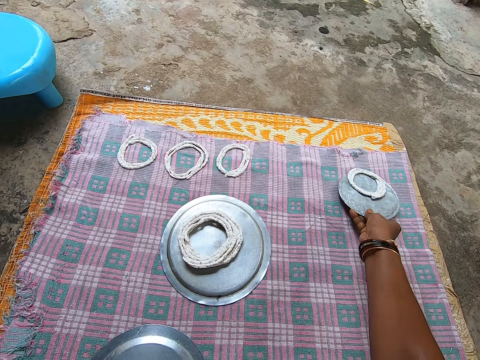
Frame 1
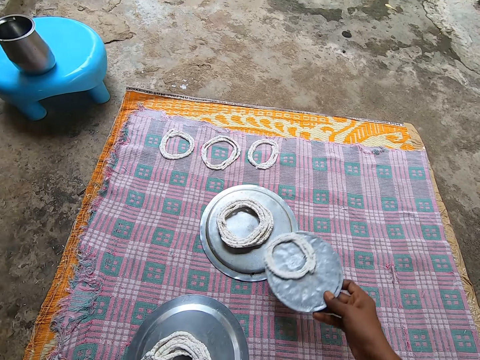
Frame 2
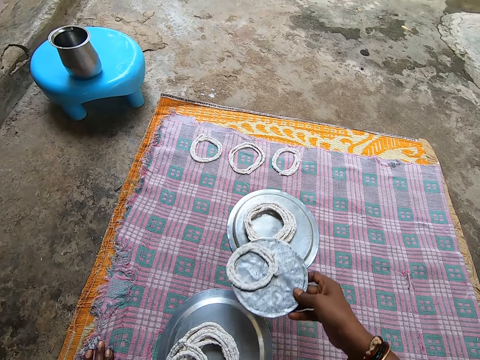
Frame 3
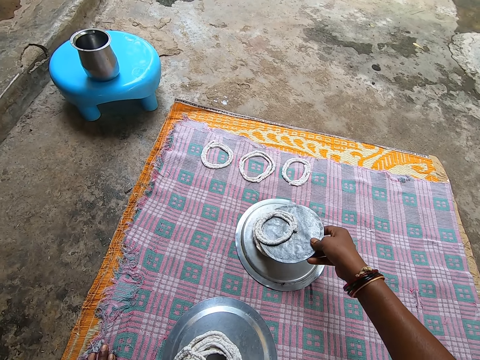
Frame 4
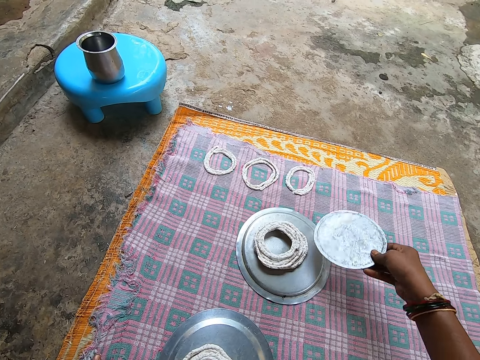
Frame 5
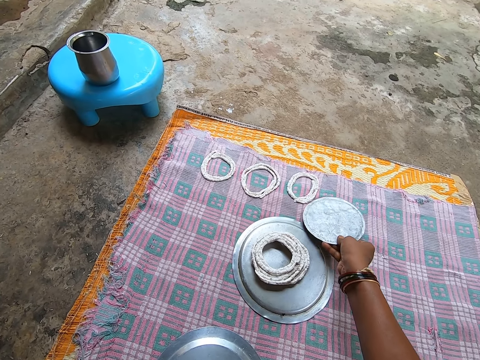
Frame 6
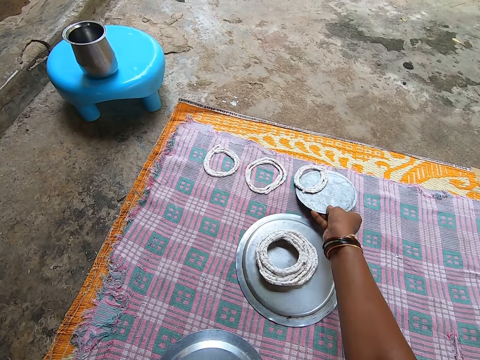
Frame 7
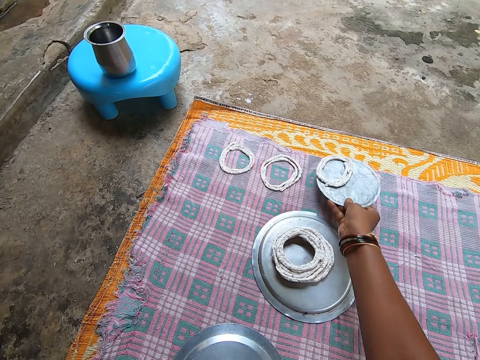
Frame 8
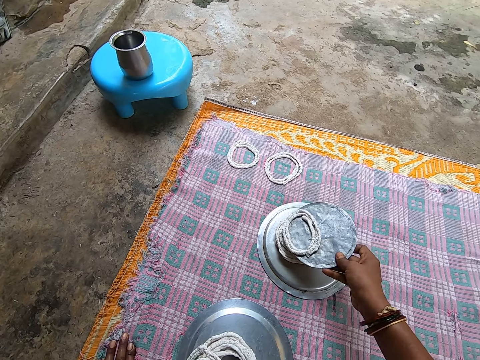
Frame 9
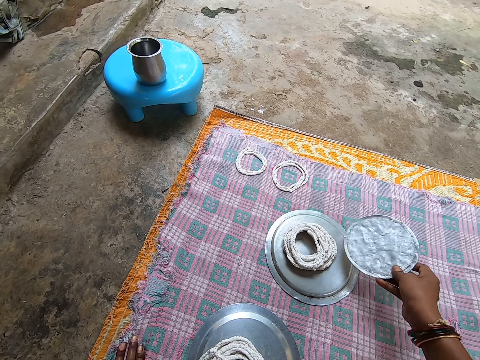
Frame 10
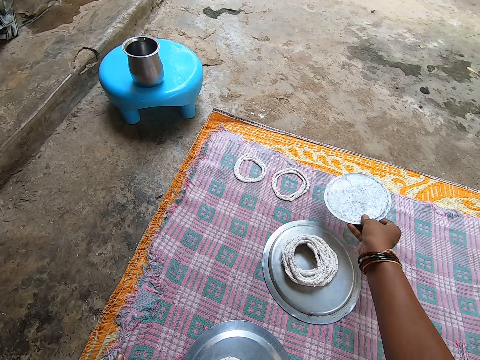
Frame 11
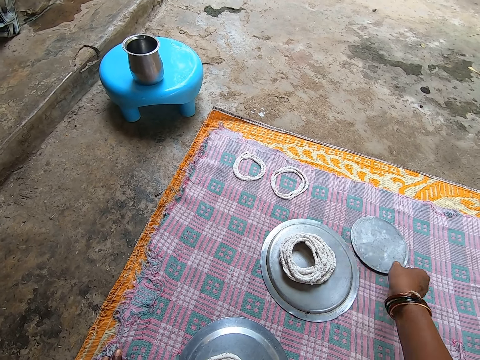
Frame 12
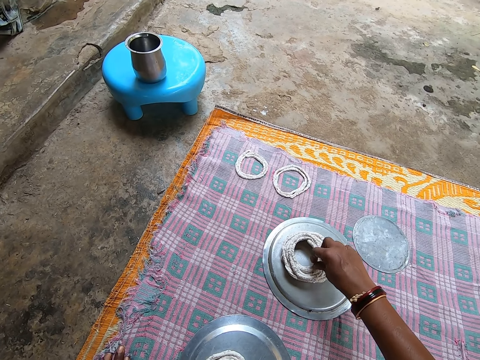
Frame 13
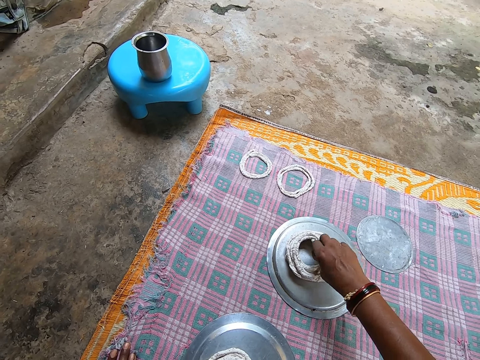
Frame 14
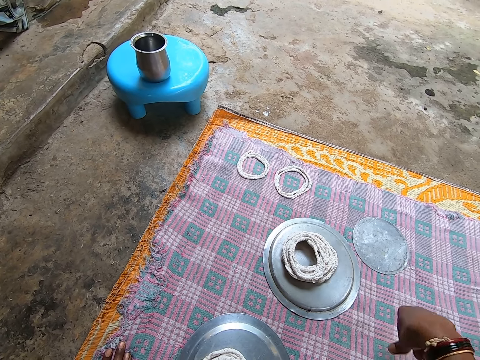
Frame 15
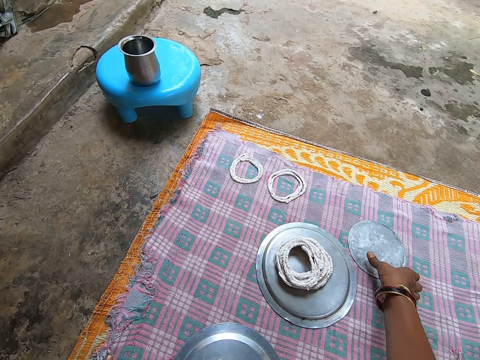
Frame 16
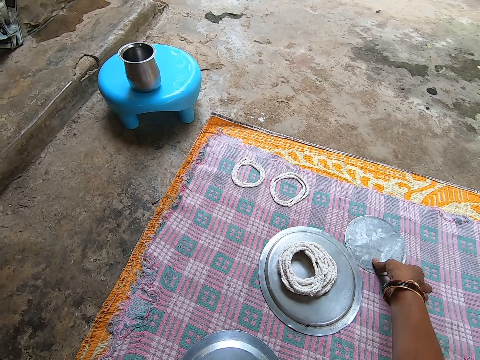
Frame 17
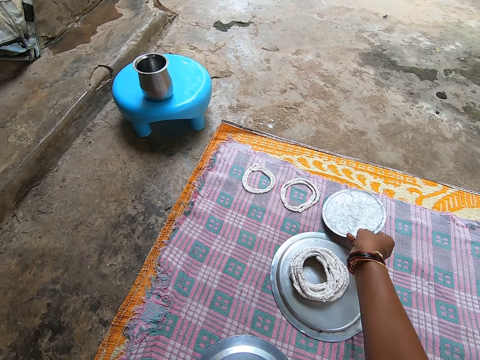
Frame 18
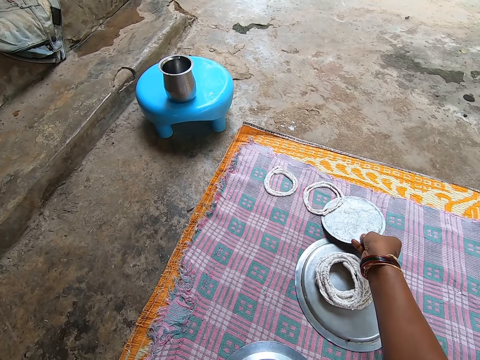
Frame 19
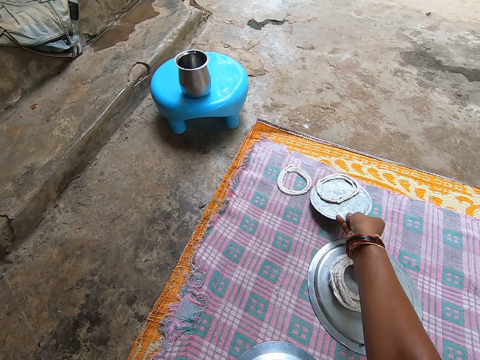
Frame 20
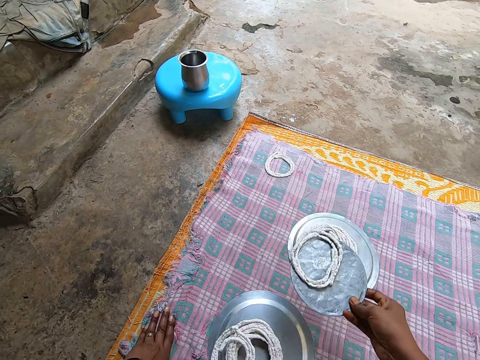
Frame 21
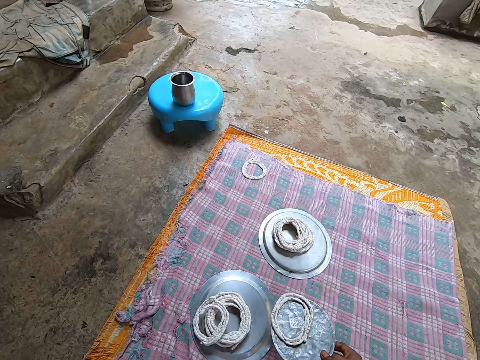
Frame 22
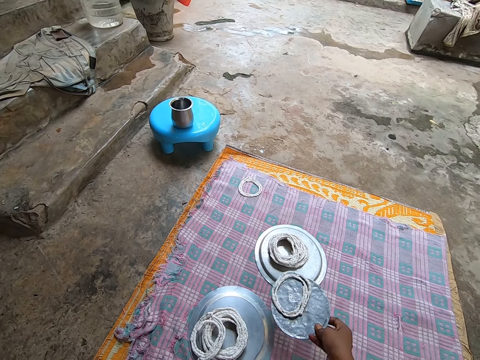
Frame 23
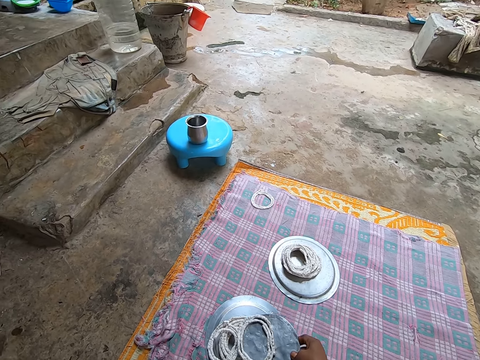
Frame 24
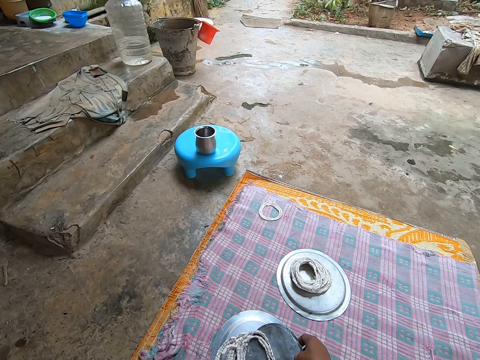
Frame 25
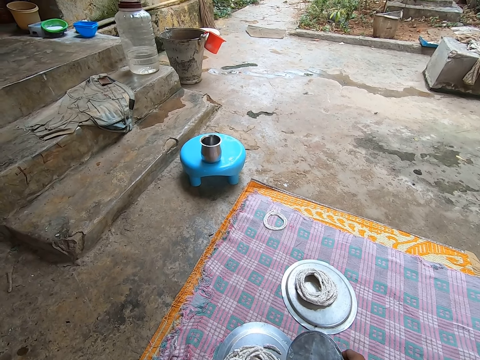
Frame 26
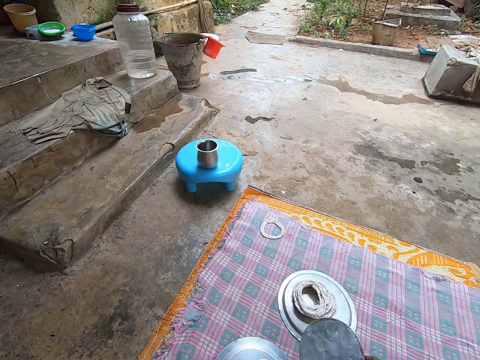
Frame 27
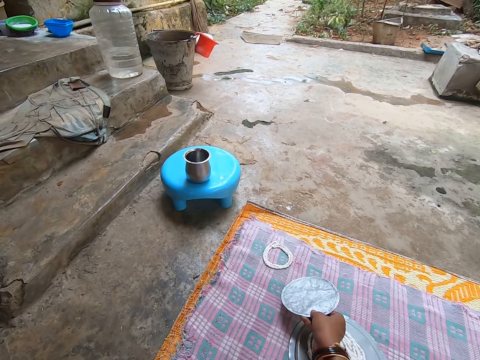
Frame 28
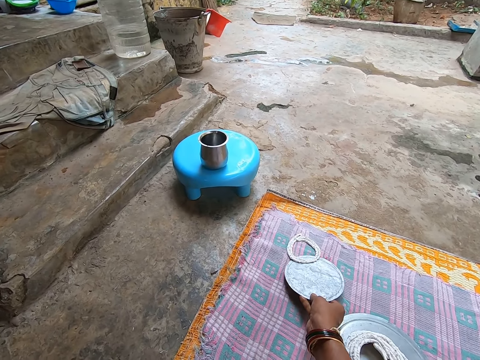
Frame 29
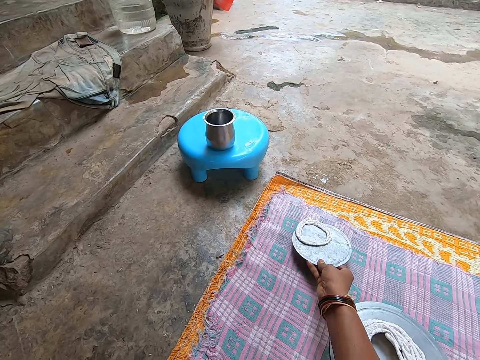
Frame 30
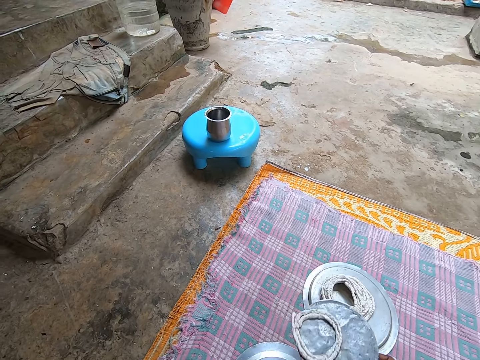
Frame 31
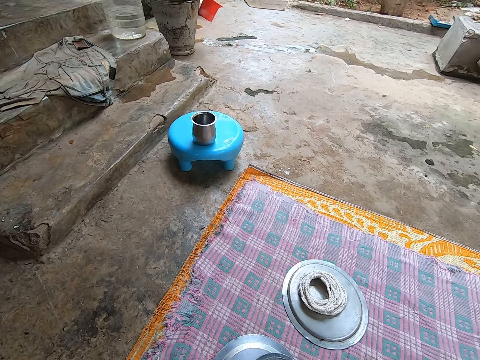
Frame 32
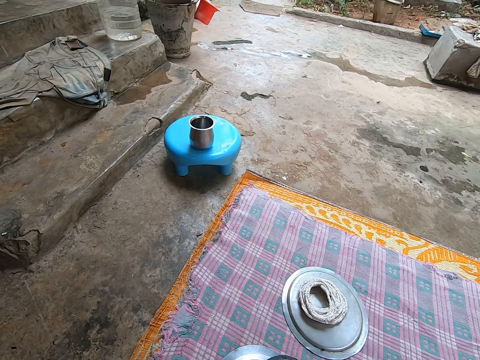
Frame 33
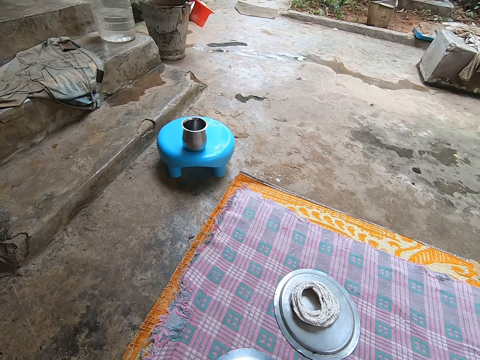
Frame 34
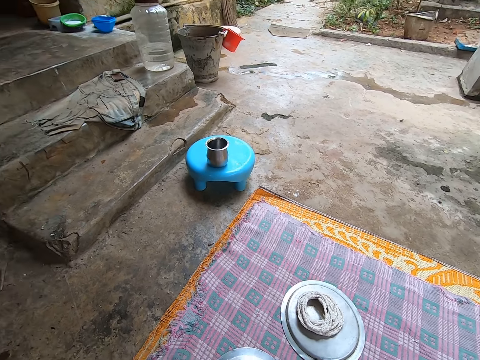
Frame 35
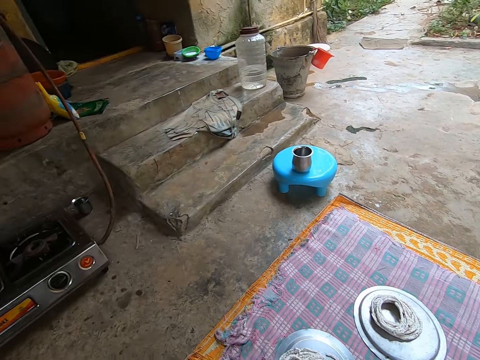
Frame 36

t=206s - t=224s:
The camera wearer puts the doughnuts on the lid with his right hand. He collects the doughnuts with the lid with his right hand. He puts the doughnuts on the lid with his right hand. He puts down the lid on the floor with his right hand. He removes dirt from the doughnuts with his right hand. He picks up the lid with his right hand. He collects the doughnuts with the lid with his right hand. He puts the doughnuts on the lid with his right hand. He collects the doughnuts with the lid with his right hand. He puts the doughnuts on the lid with his right hand.

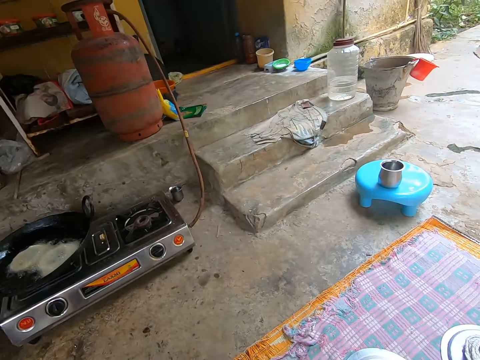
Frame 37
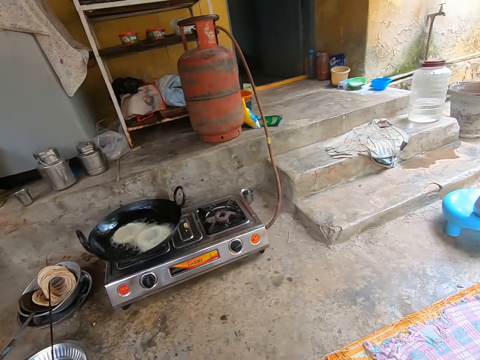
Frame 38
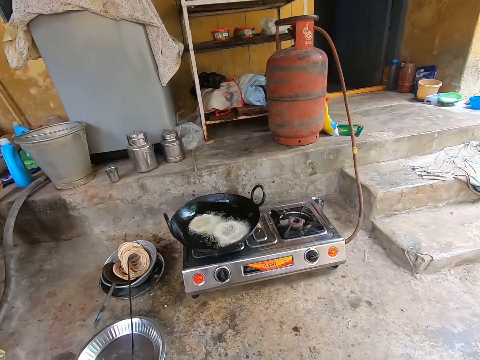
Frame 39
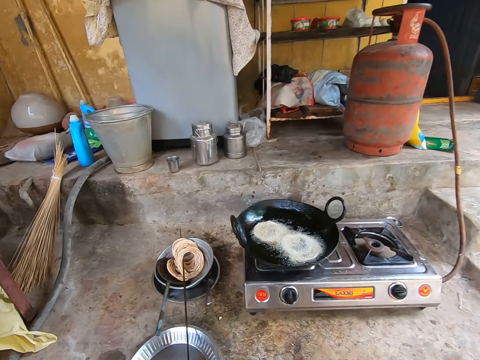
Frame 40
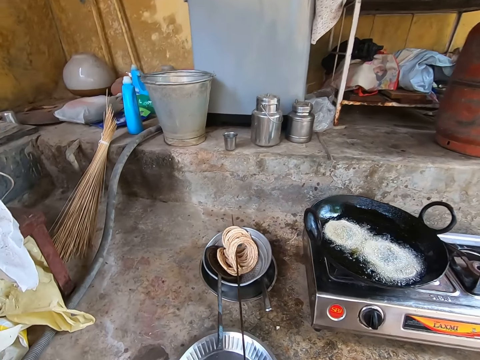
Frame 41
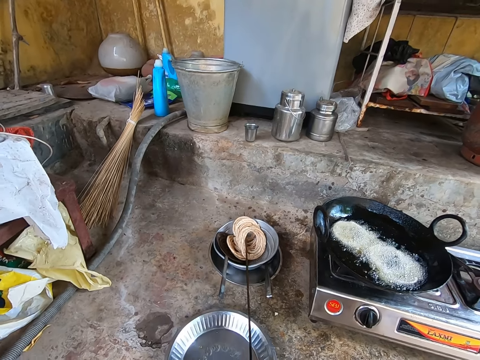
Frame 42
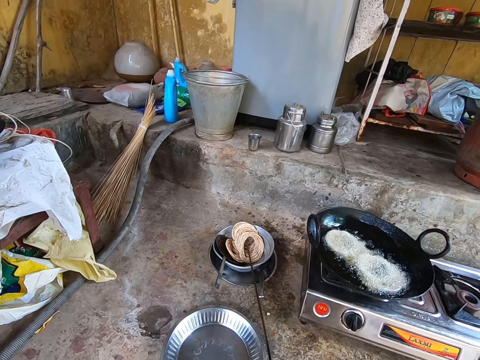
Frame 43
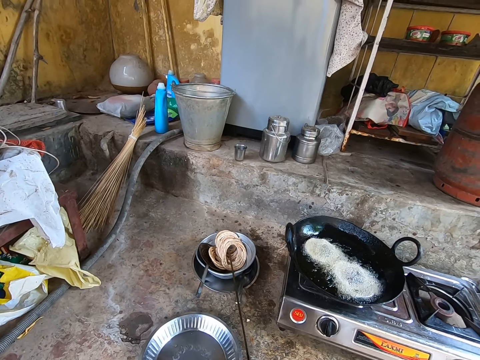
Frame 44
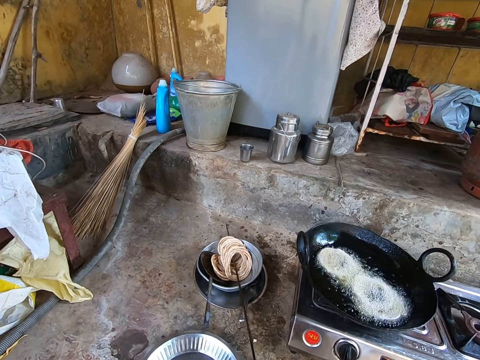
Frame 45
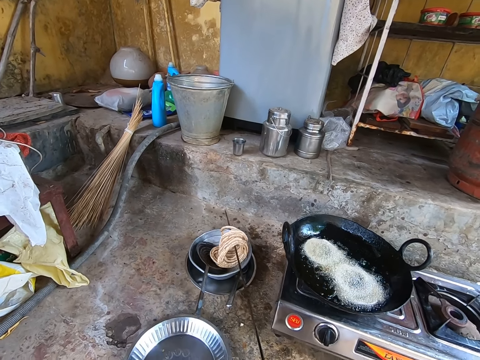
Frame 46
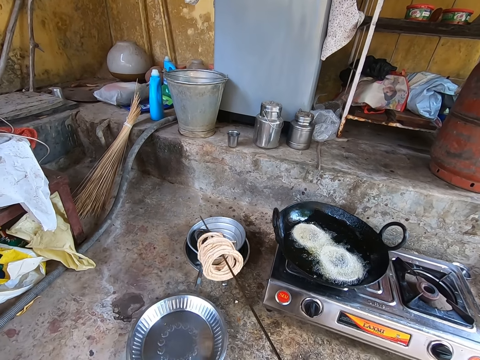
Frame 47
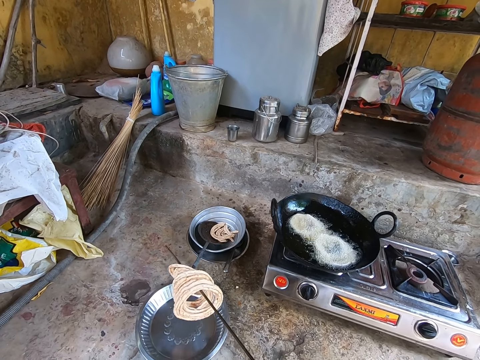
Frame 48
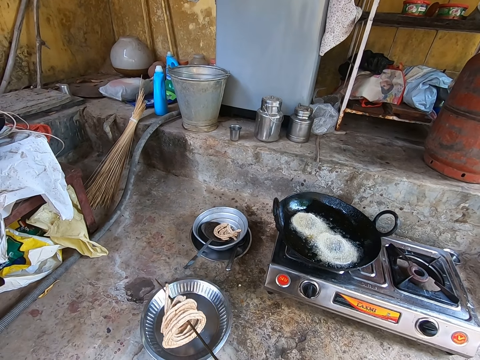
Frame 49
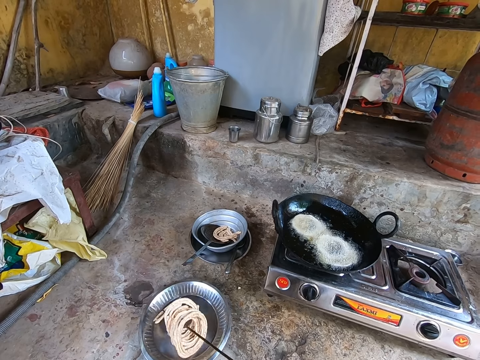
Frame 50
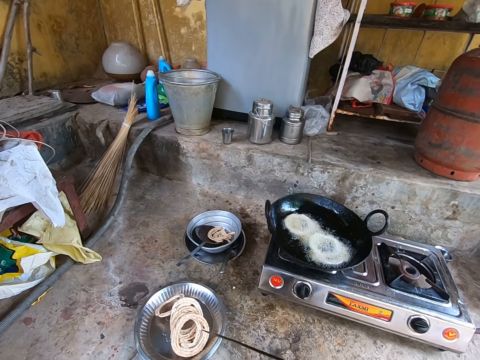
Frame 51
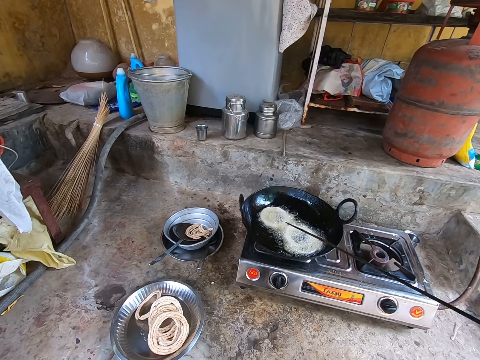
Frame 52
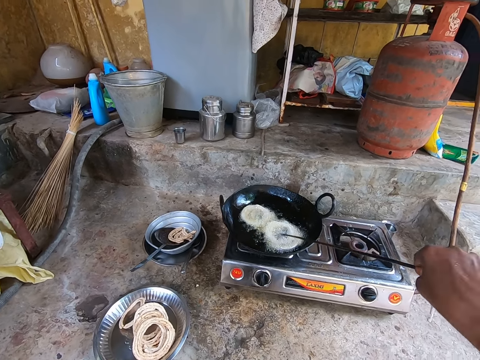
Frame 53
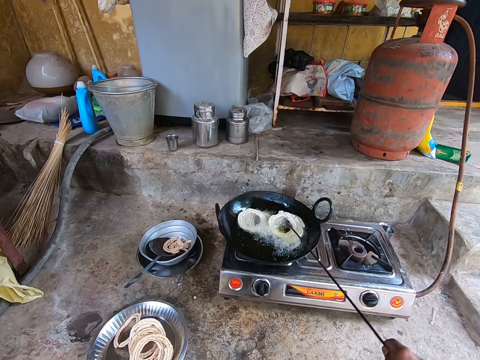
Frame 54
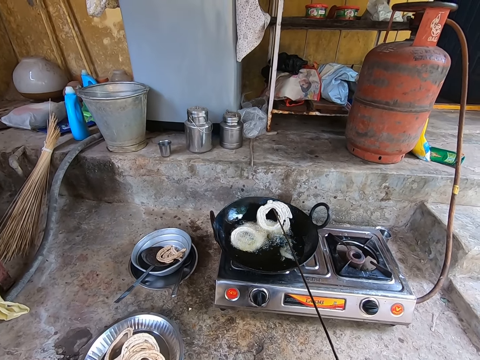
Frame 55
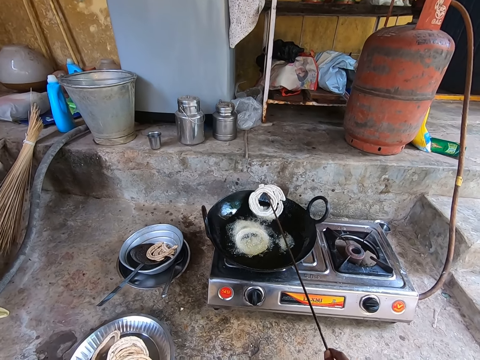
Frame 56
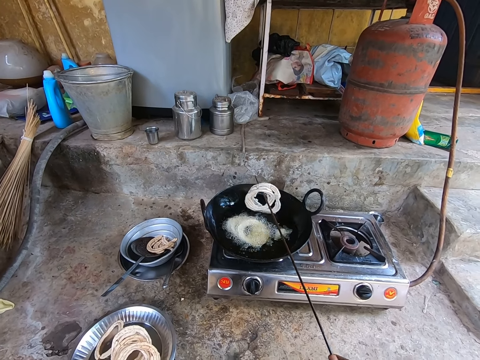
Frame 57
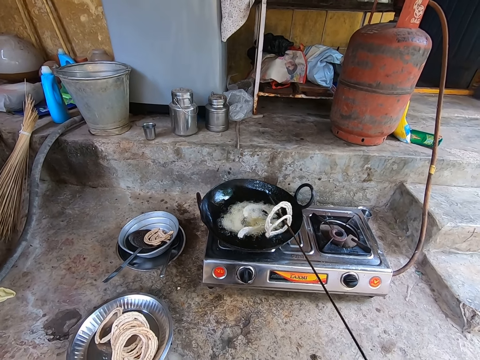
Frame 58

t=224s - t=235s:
The camera wearer holds the dough stick with his right hand. He puts the doughnuts on the plate with the stick with his right hand. He stirs the doughs.
